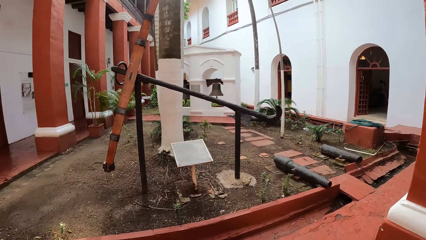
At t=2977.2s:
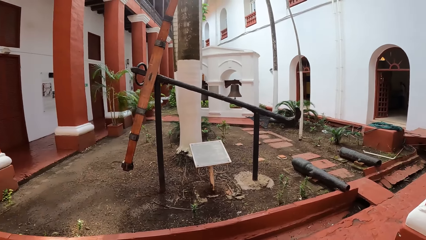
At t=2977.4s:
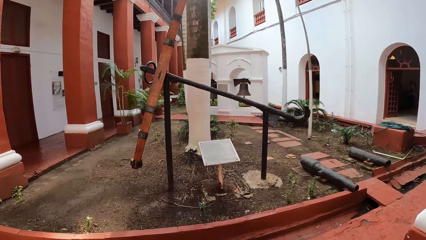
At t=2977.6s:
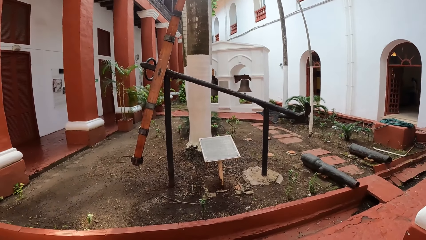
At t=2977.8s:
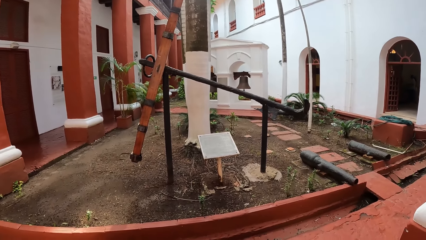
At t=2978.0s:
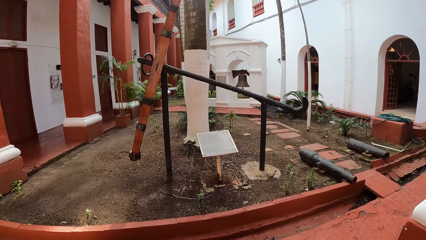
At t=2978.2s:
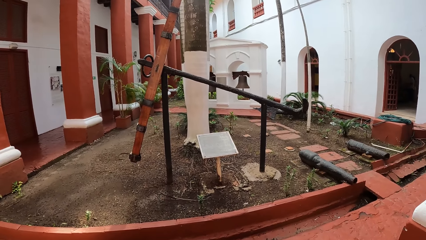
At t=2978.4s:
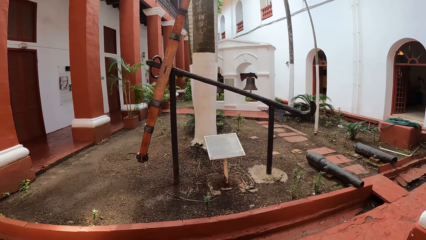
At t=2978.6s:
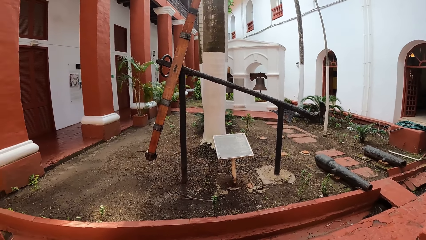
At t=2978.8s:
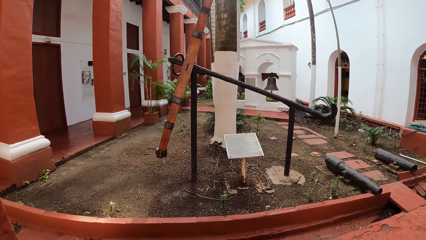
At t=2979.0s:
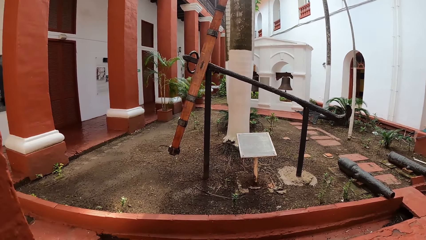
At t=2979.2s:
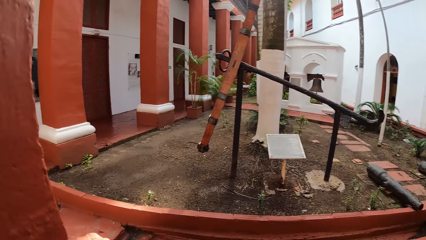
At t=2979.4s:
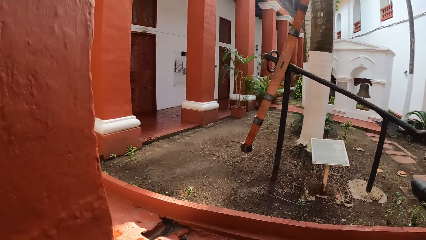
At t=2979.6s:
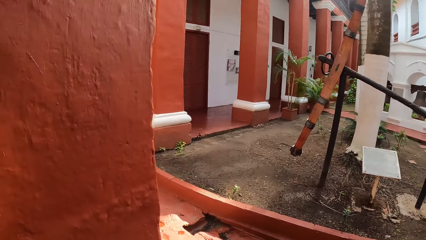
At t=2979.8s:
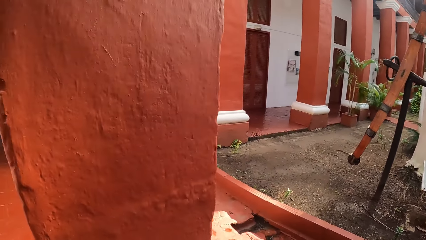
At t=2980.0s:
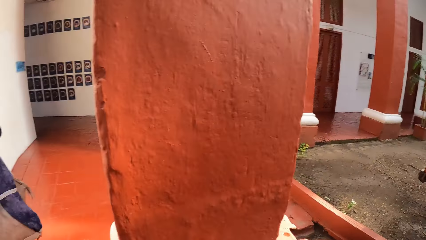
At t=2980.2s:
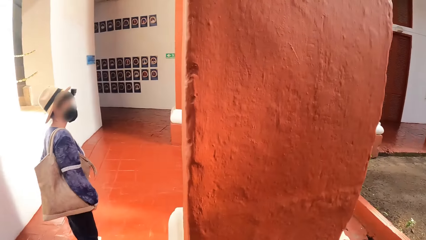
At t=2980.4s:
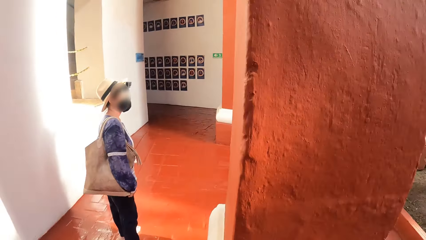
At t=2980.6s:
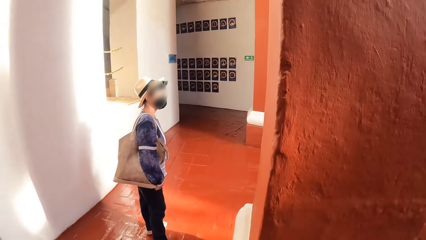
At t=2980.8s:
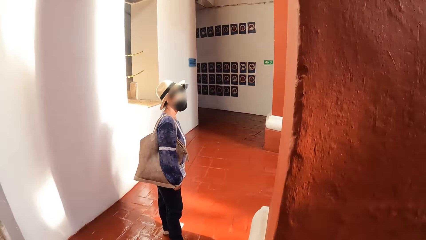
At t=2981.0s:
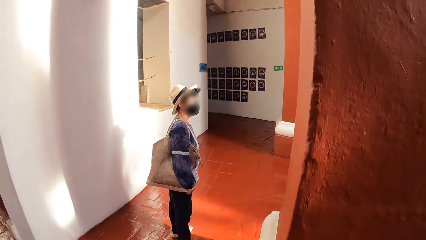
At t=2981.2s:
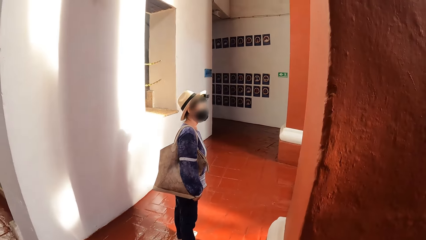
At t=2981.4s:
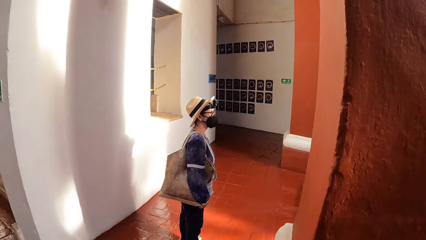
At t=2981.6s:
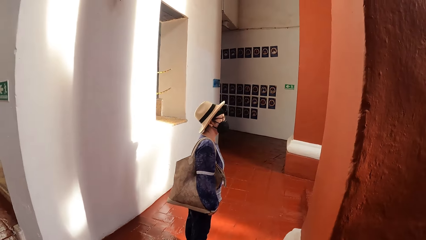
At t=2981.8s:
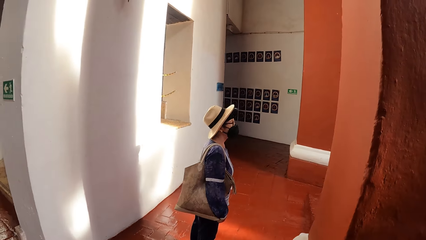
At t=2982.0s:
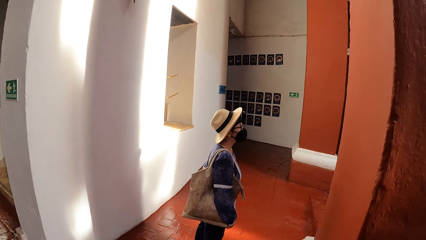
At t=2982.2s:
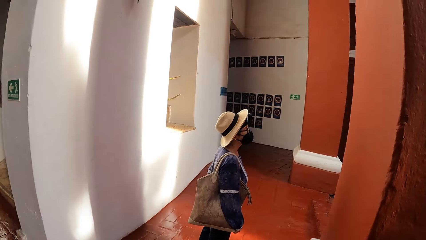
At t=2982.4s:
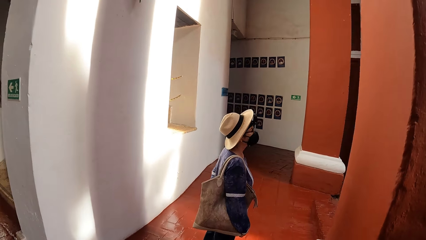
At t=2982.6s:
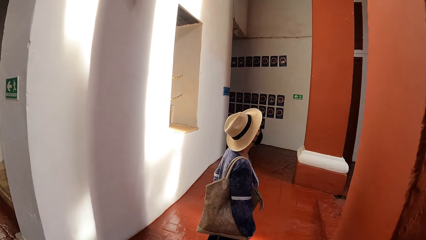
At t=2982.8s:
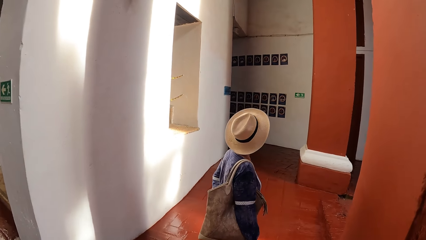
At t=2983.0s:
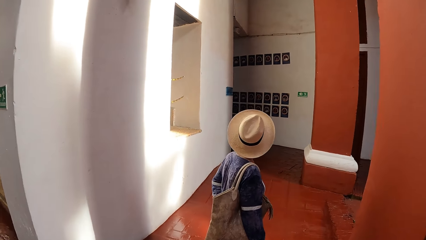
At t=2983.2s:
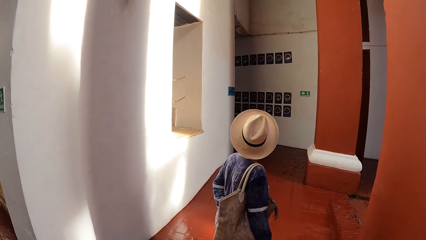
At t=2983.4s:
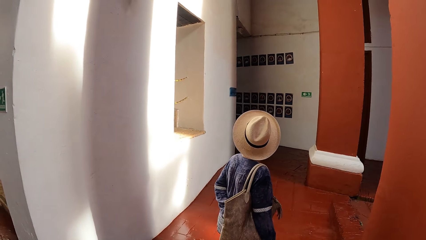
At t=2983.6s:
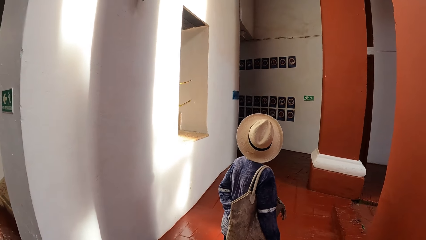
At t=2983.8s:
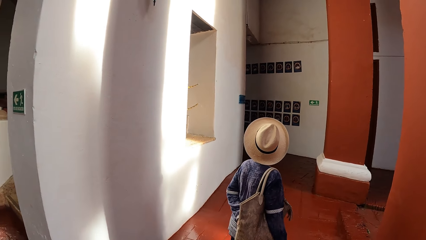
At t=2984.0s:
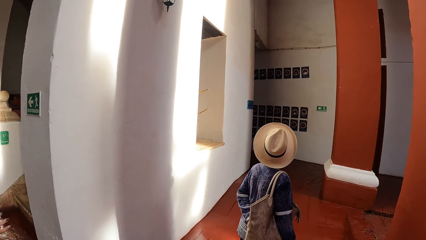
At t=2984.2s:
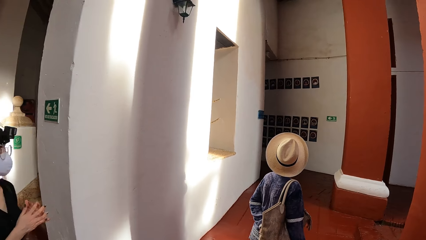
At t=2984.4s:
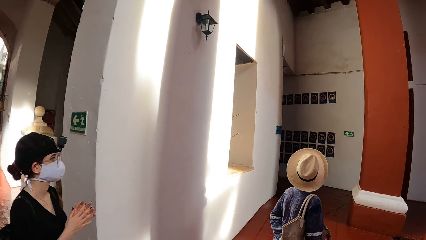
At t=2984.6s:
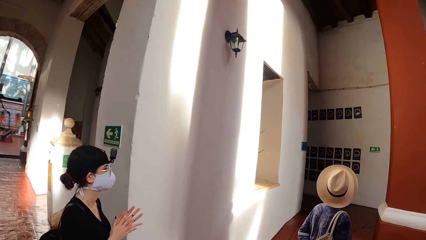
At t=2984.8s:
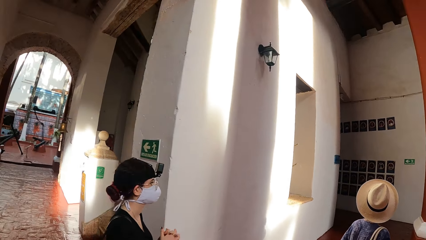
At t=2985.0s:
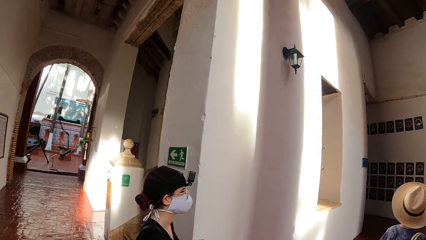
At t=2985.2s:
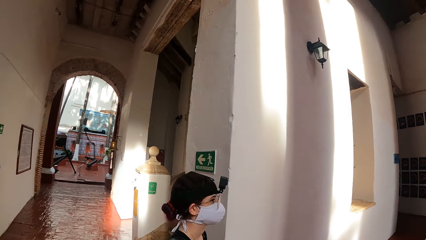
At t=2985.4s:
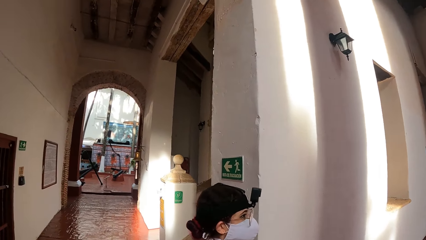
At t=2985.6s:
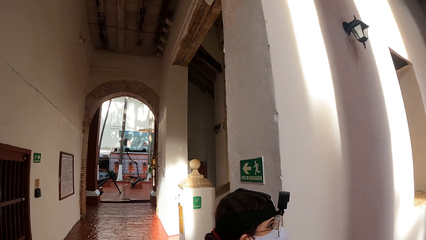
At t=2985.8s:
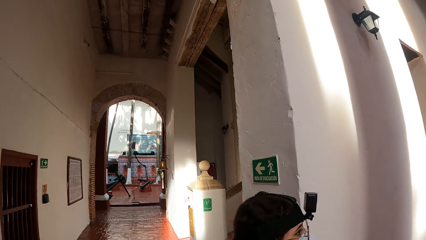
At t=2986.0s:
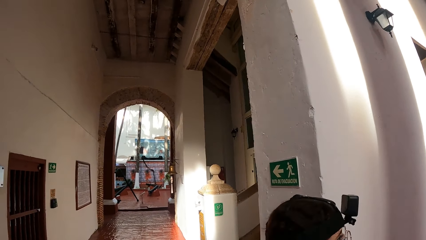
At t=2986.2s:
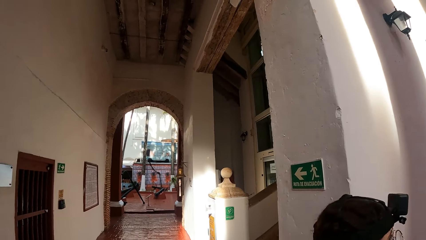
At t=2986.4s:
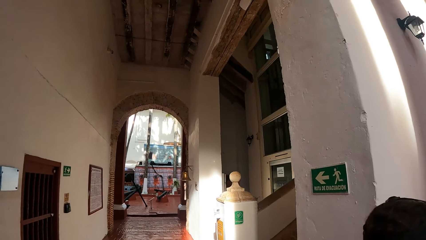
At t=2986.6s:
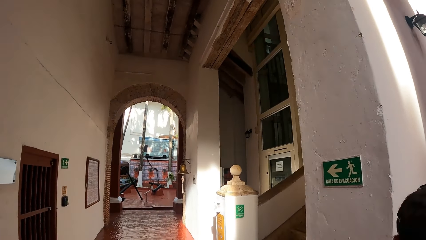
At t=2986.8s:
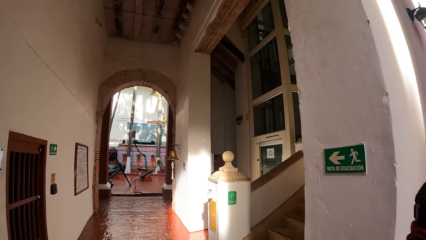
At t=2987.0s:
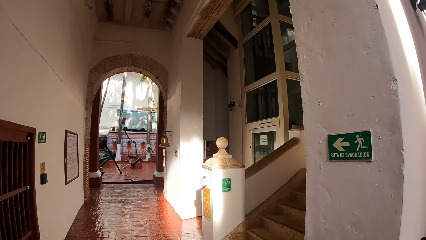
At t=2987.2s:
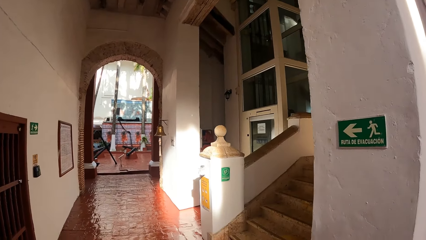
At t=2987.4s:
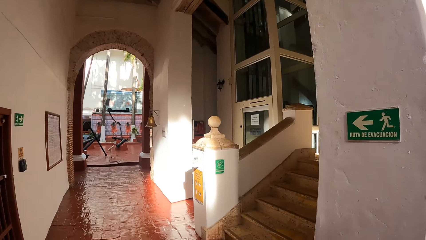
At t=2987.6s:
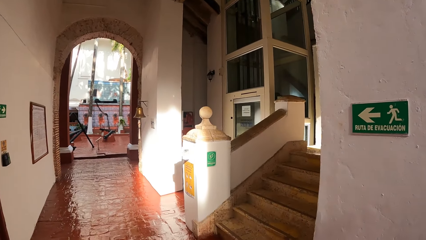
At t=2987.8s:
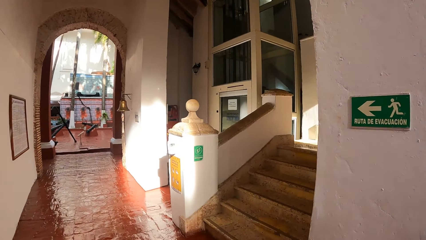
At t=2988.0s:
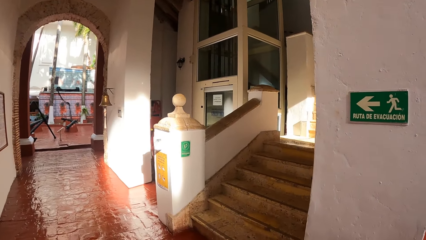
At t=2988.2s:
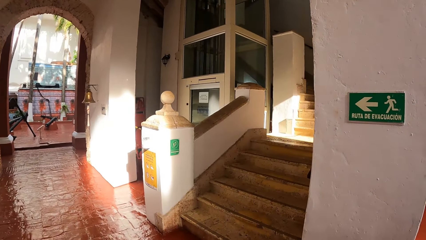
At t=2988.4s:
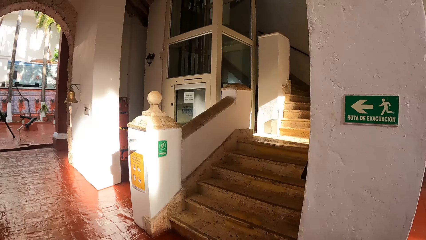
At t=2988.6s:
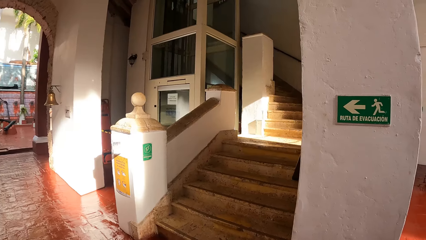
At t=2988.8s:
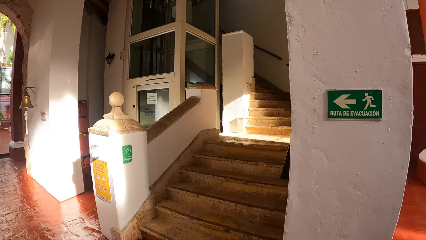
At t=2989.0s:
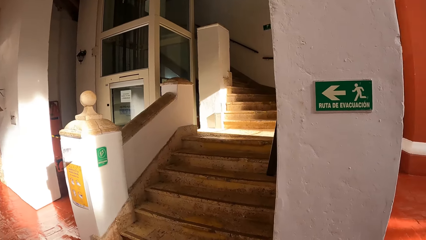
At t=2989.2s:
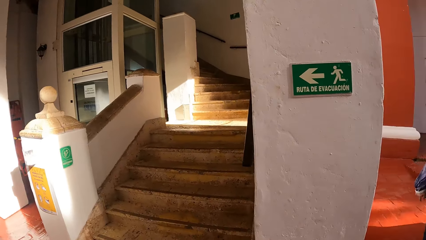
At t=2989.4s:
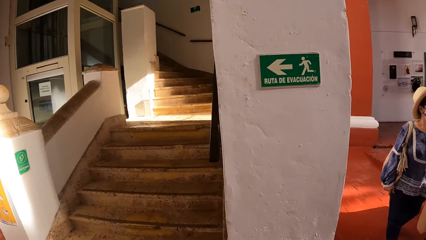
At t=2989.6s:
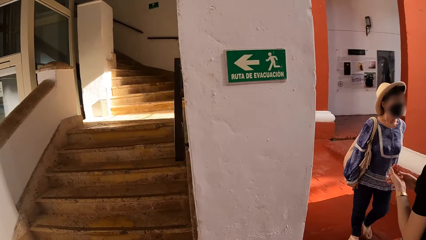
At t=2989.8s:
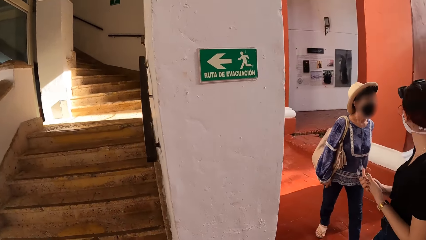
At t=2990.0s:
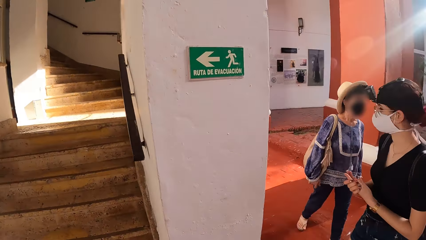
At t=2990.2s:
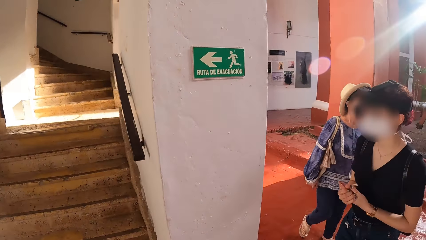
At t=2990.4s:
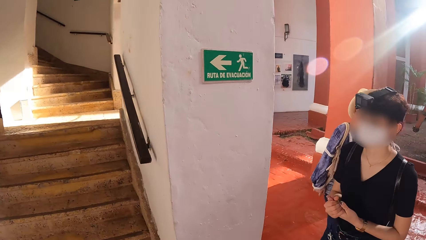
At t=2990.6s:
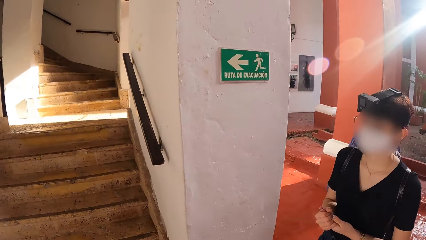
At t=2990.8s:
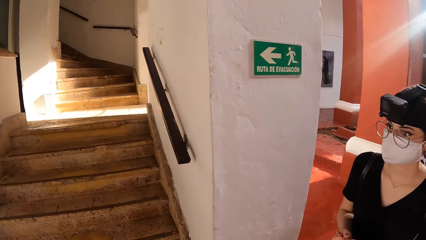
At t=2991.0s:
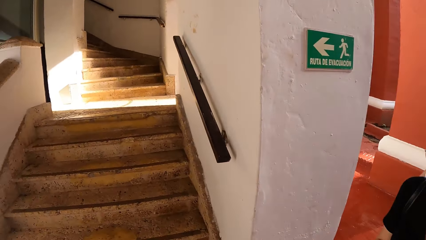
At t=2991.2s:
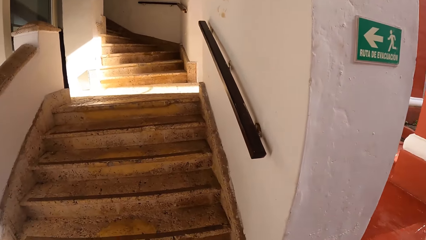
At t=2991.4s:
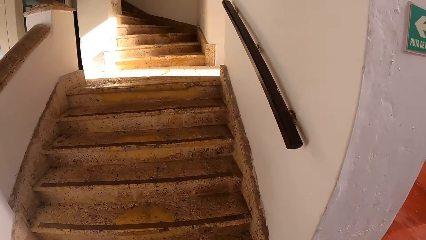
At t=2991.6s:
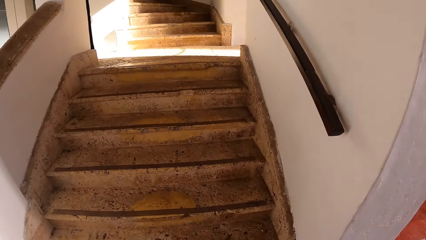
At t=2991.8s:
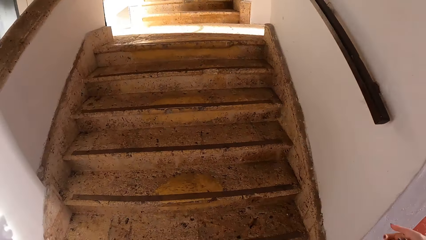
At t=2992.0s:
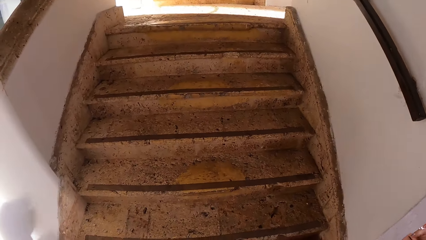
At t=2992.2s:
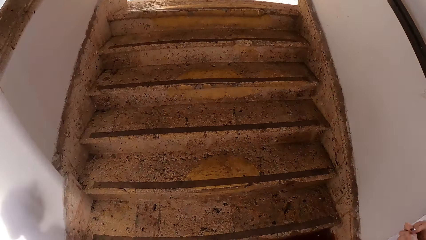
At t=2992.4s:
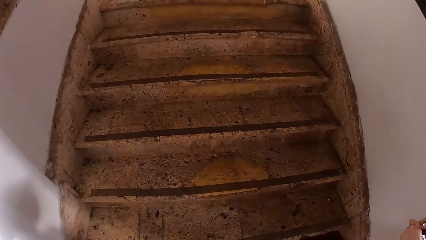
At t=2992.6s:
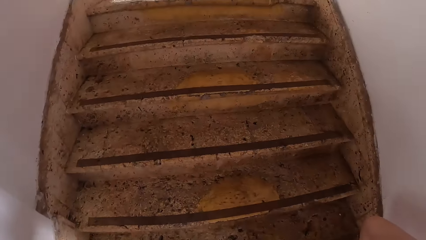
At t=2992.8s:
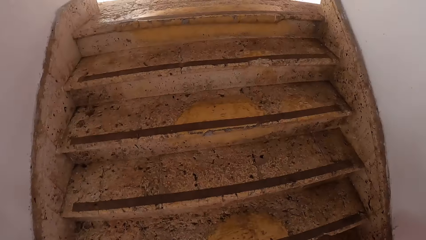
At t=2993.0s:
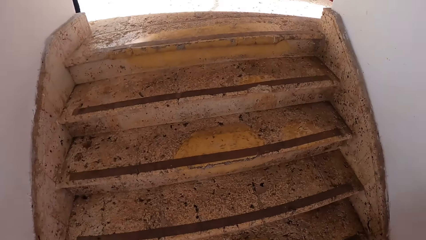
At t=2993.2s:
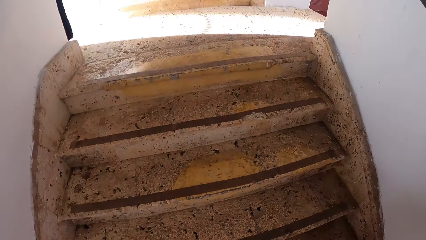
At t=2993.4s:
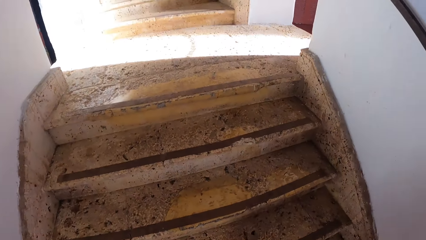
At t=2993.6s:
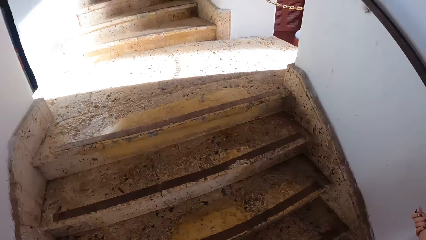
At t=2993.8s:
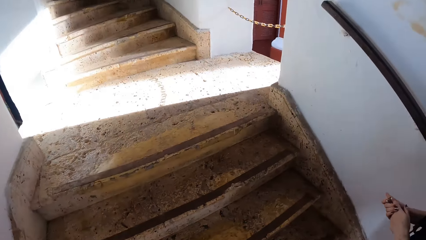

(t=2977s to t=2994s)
The camera wearer looks around. They walk around. A lady walks around. Another lady walks around. The camera wearer climbs a staircase with the first lady and the other lady.
